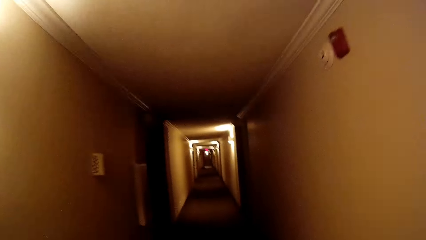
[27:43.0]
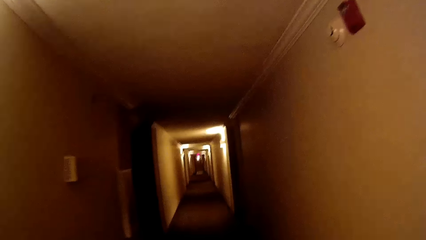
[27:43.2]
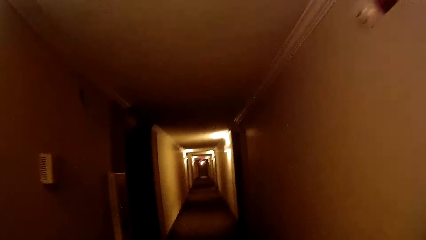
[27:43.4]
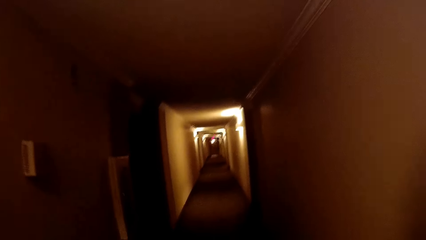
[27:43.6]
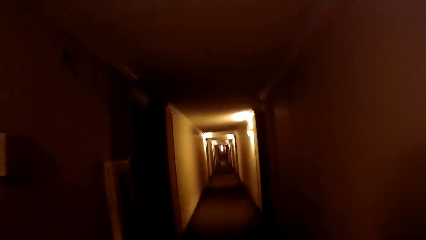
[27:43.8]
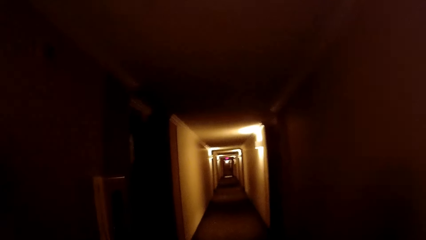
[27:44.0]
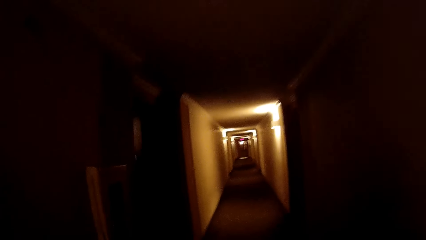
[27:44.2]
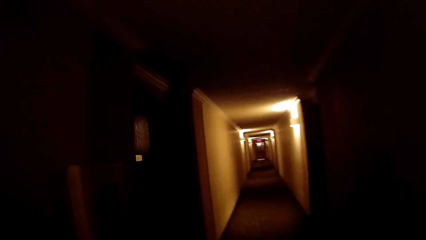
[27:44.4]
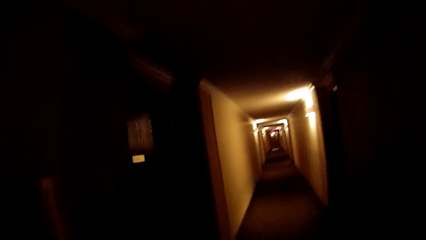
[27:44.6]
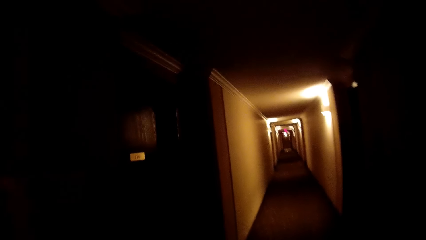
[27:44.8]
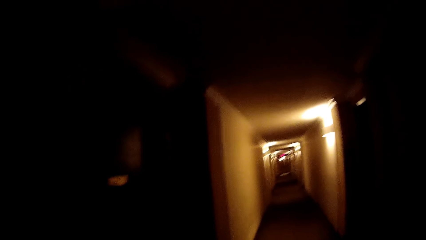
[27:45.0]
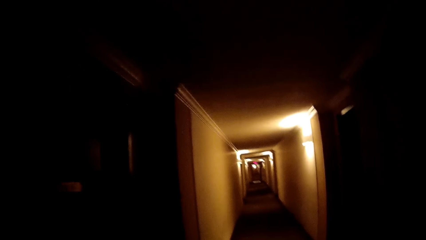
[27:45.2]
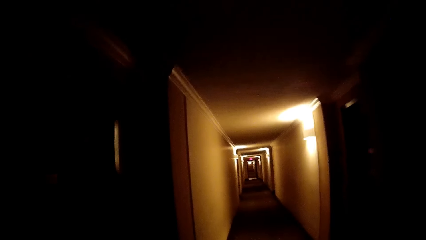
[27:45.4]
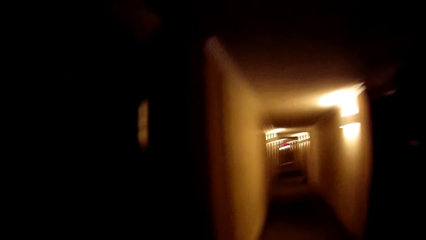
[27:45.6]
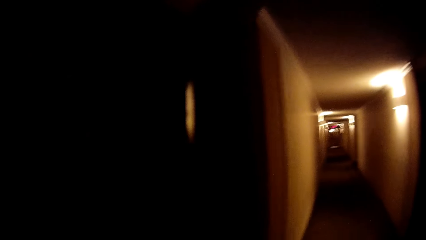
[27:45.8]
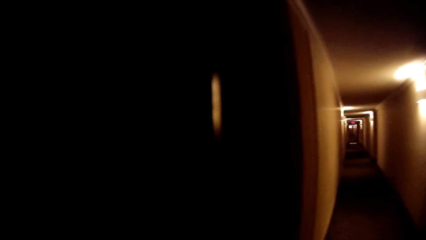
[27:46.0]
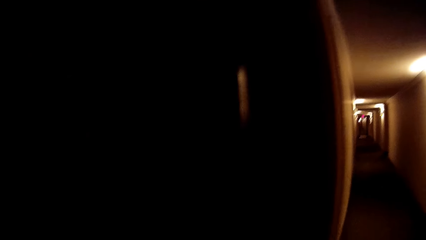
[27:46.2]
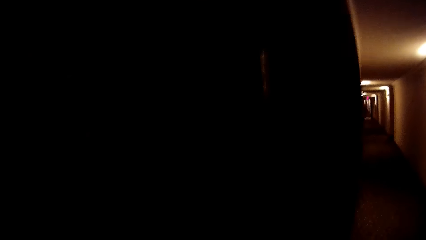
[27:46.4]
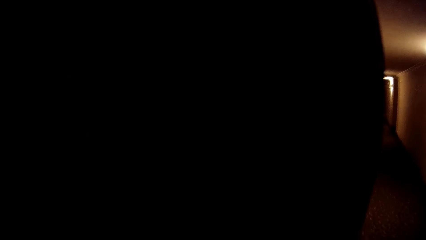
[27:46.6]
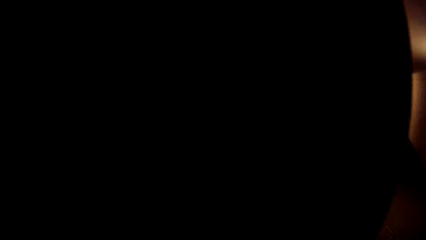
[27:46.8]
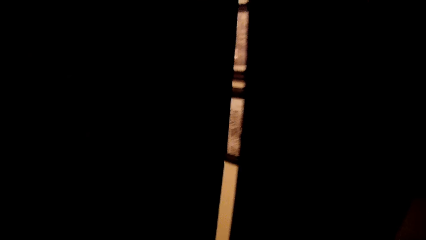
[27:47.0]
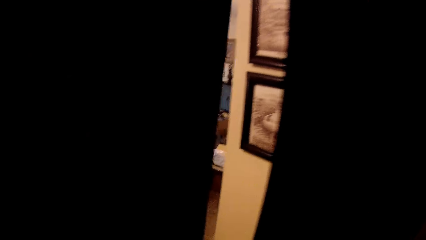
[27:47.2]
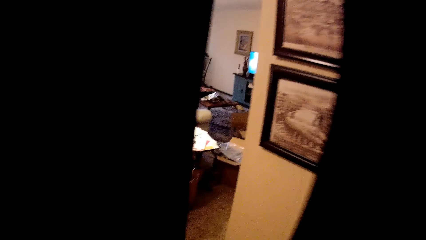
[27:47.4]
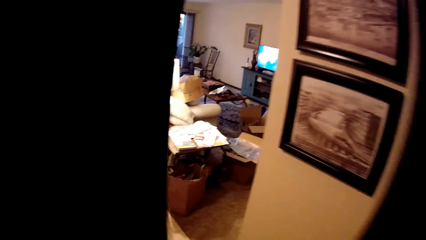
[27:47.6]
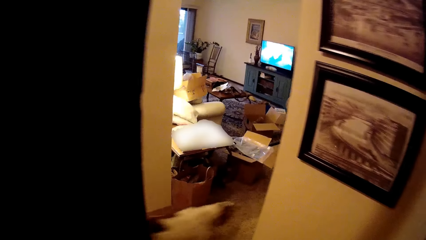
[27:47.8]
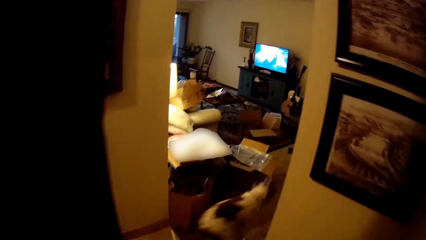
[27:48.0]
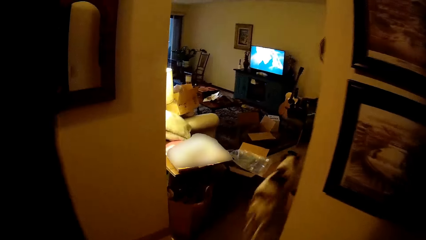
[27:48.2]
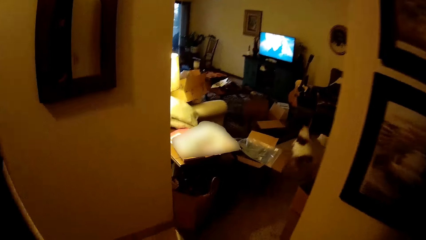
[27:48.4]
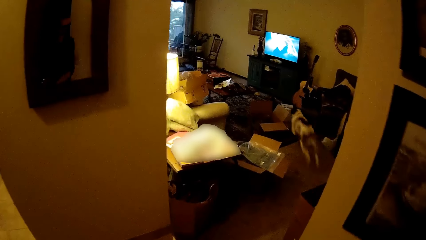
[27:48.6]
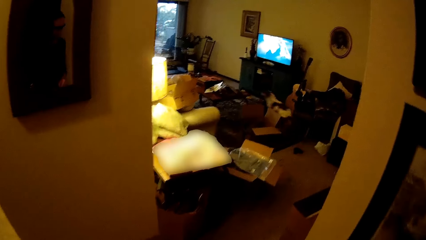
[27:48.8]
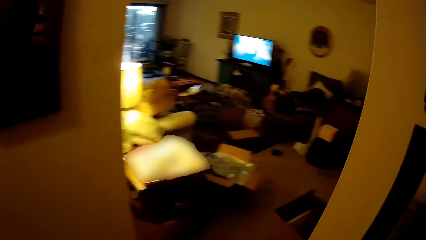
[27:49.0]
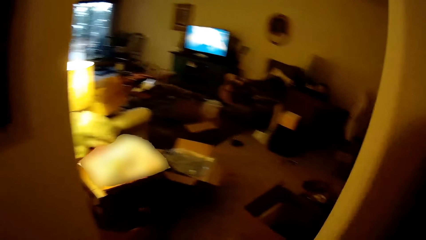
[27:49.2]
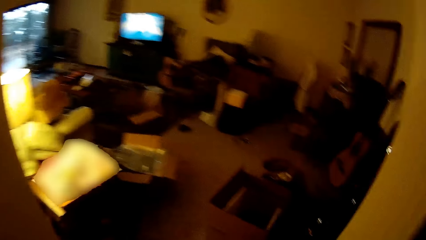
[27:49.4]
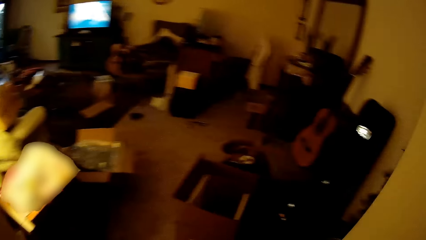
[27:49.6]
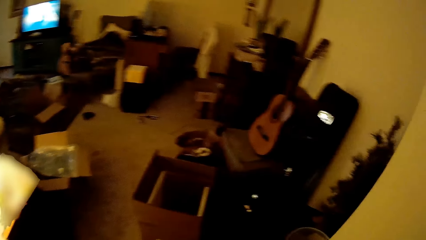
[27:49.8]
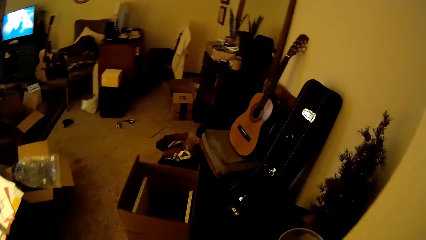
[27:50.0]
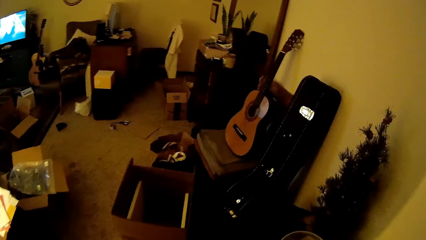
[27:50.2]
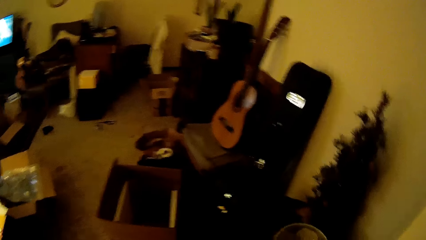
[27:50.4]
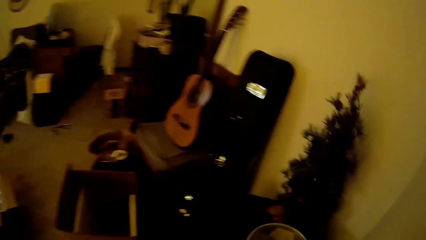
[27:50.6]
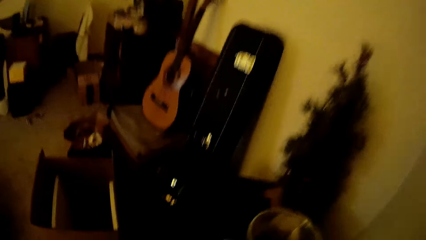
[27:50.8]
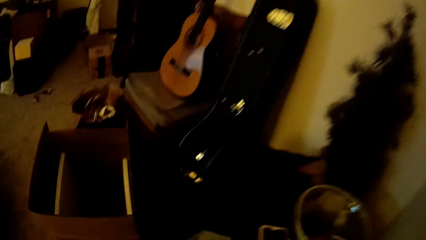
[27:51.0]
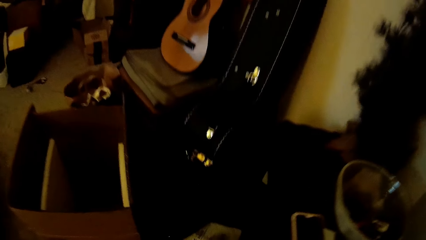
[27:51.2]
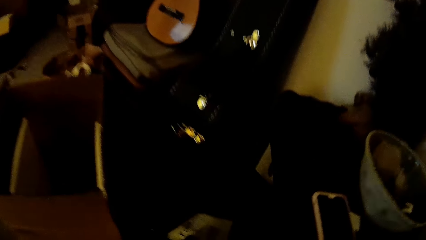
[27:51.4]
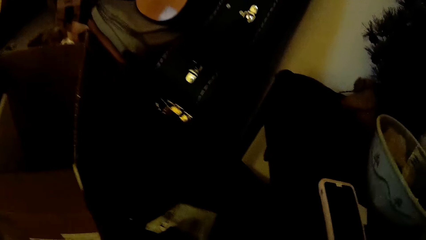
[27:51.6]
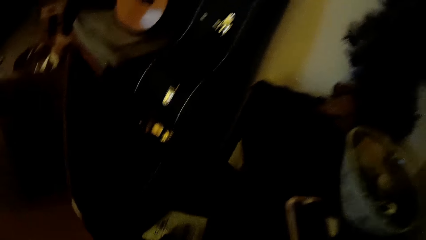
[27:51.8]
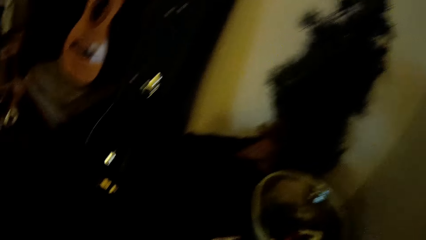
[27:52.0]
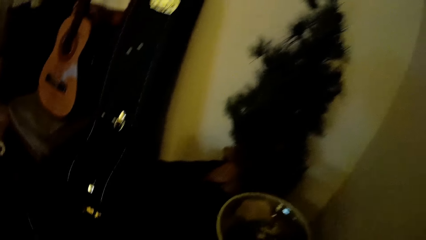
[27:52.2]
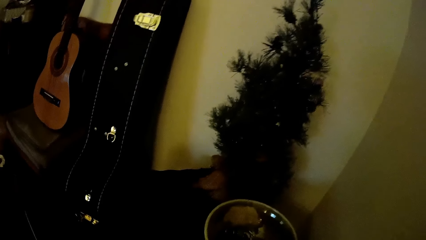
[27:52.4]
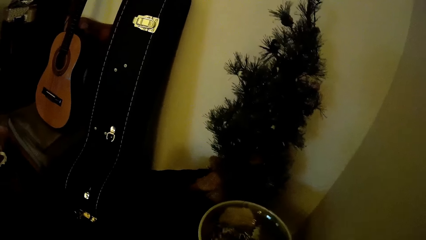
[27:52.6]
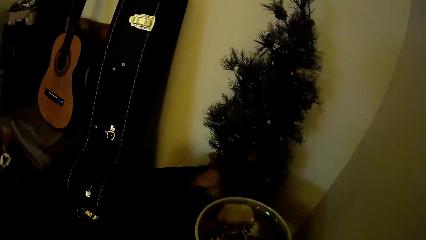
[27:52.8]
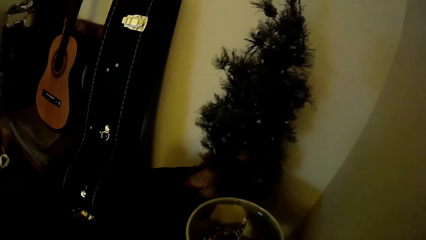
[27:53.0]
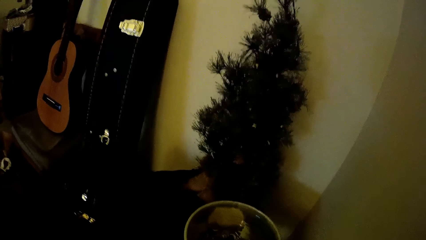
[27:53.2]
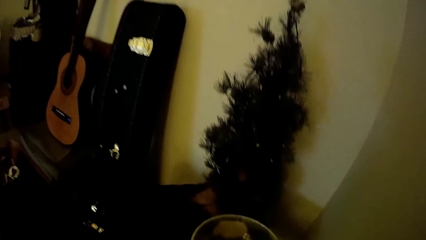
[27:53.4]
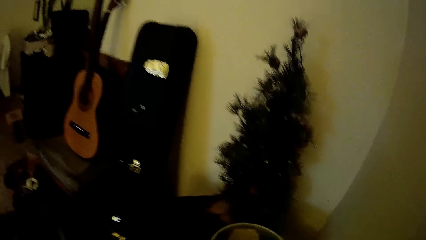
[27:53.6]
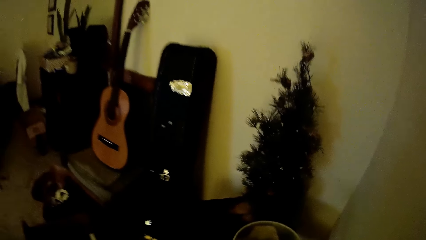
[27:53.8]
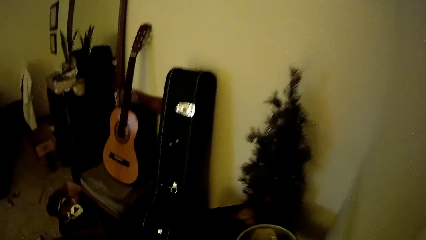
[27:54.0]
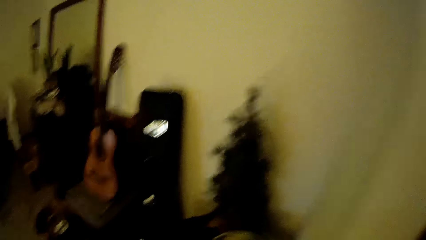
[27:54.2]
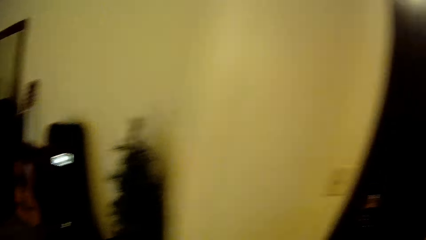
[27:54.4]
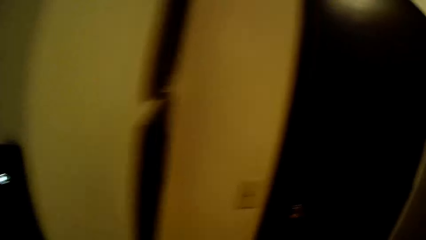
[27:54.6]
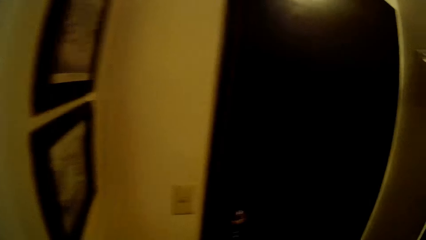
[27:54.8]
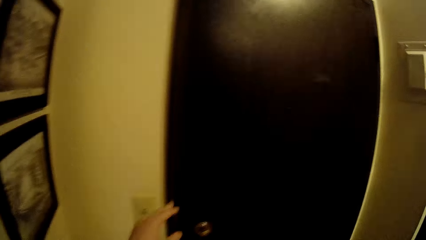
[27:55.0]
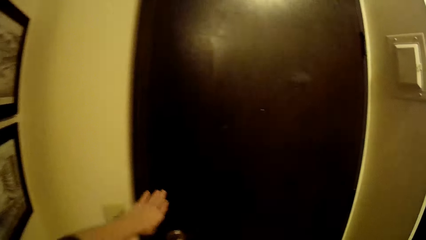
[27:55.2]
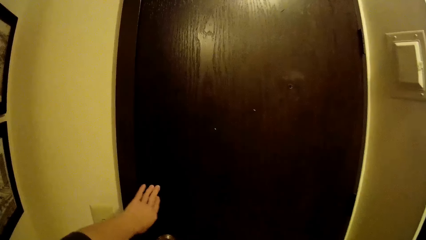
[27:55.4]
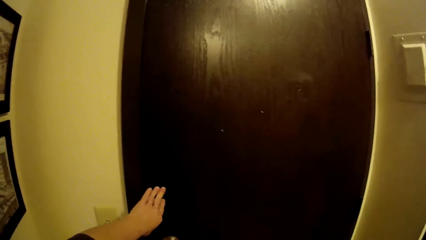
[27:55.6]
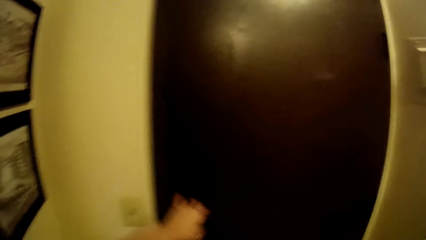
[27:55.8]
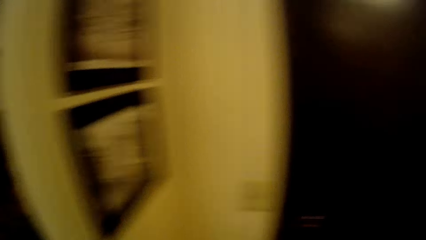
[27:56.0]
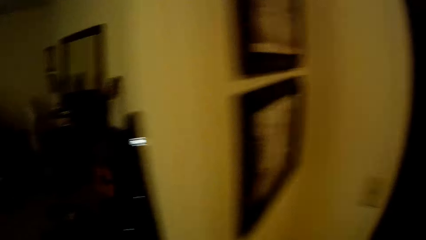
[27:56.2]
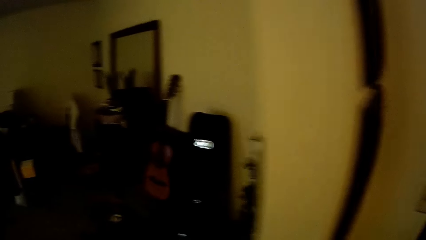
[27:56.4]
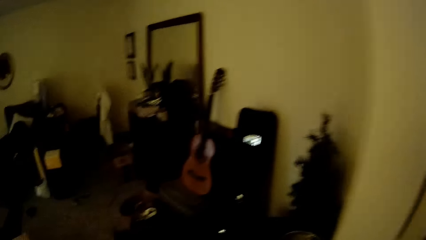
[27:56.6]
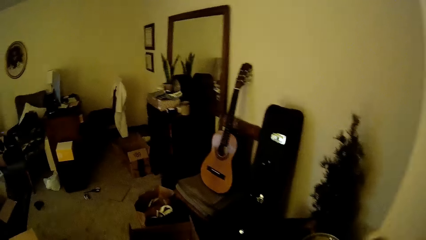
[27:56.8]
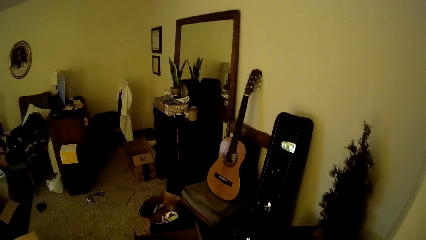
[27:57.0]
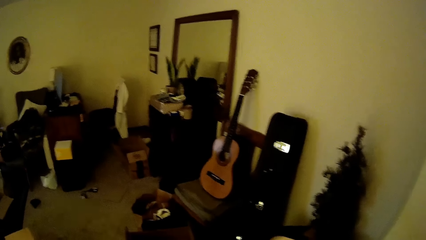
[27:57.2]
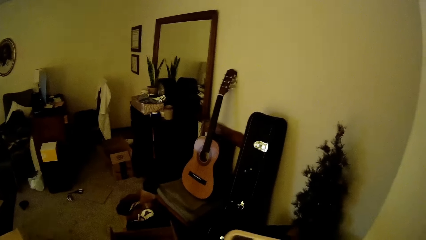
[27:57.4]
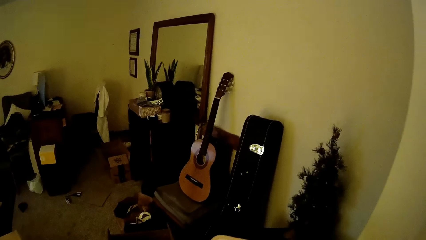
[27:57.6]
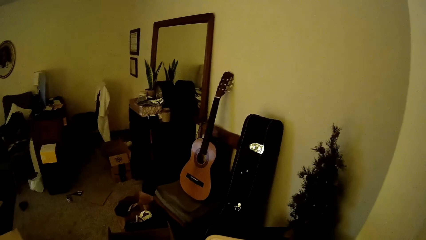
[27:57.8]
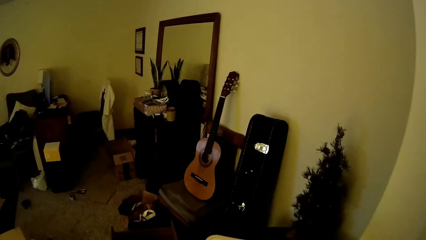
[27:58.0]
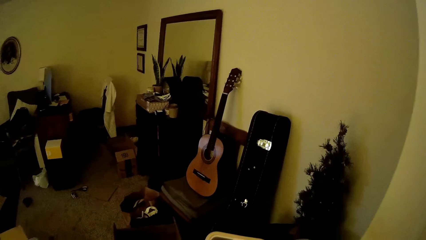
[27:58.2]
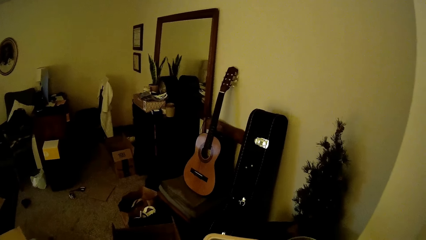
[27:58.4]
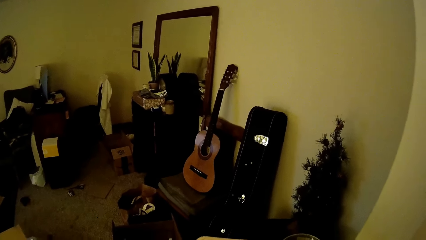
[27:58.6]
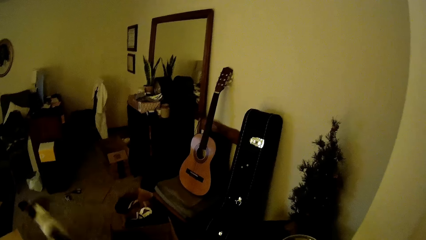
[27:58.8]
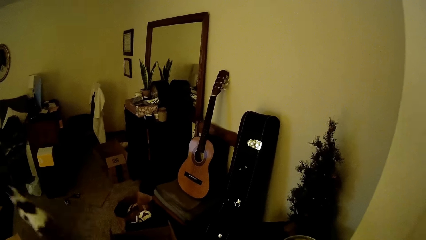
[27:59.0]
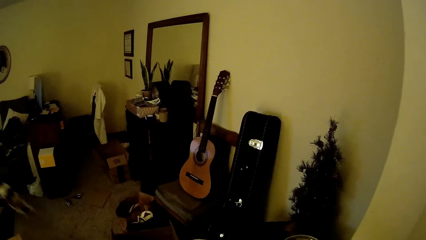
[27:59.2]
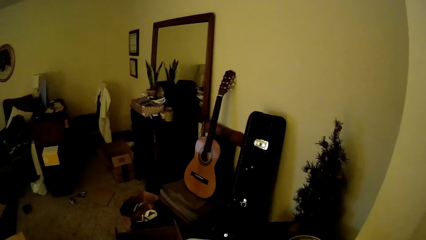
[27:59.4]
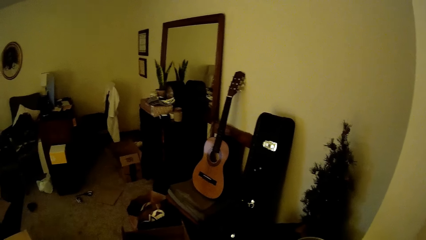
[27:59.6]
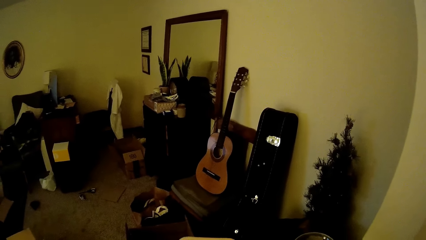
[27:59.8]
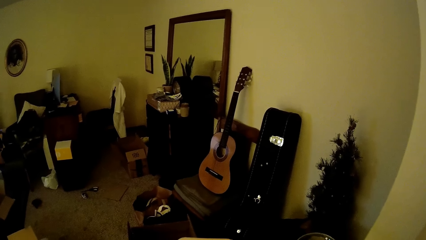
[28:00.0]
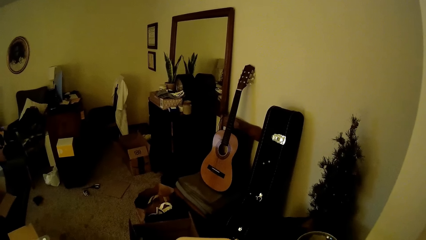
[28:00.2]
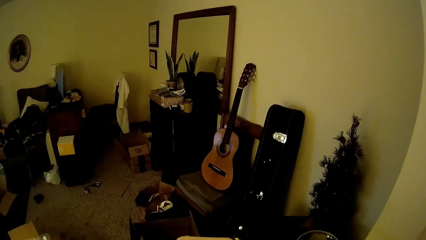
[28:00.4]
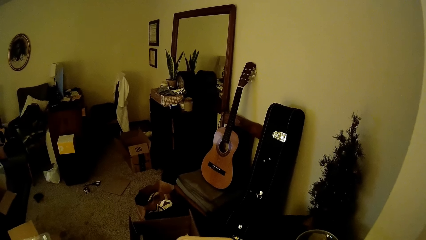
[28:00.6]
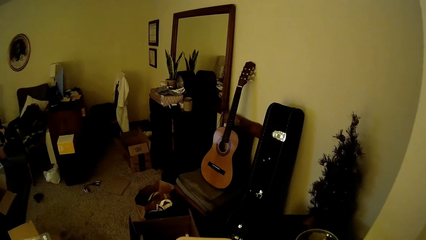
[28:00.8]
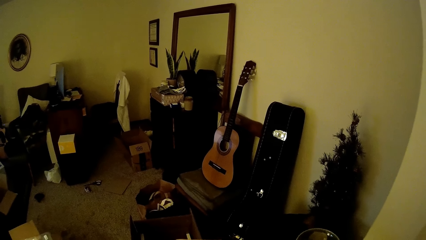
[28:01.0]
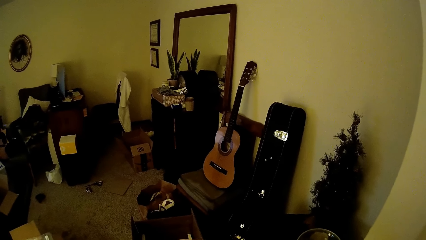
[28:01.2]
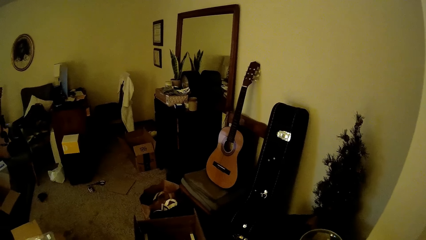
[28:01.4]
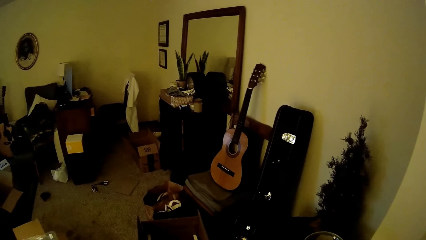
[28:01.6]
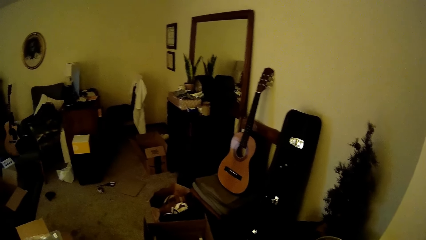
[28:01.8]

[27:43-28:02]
The camera wearer opens a door. She enters into an apartment. She touches the door knob with her left hand. She walks.
